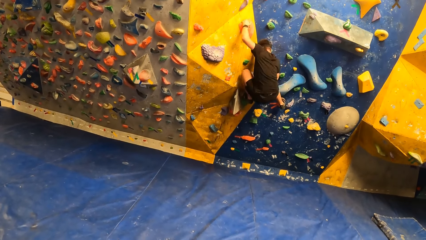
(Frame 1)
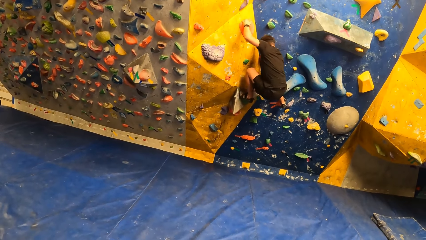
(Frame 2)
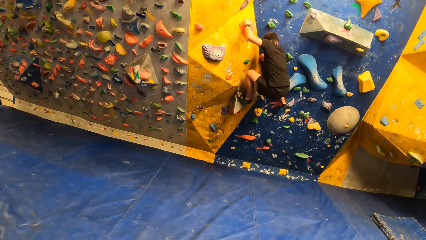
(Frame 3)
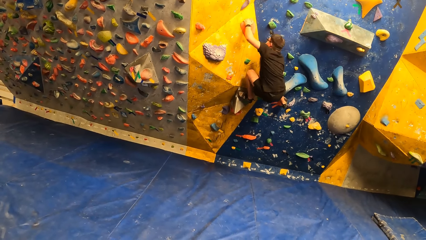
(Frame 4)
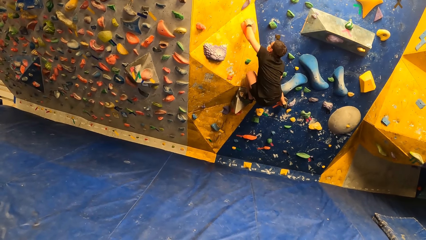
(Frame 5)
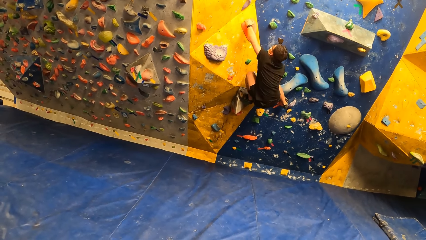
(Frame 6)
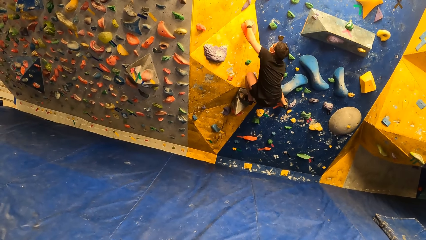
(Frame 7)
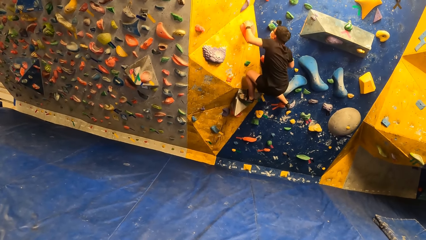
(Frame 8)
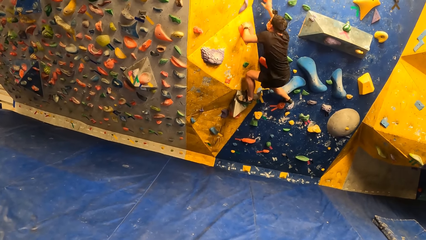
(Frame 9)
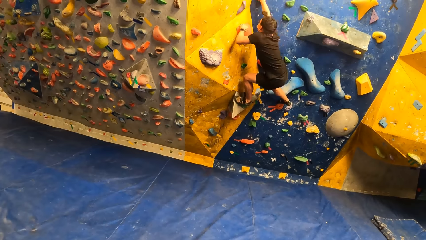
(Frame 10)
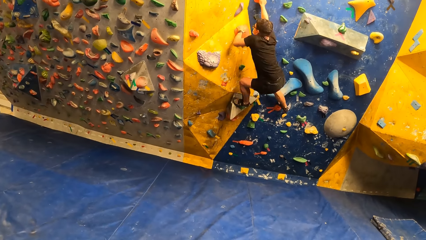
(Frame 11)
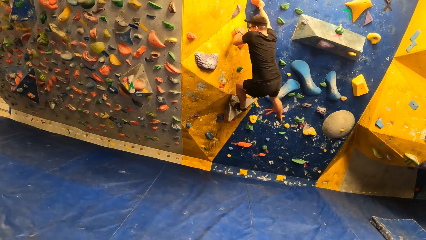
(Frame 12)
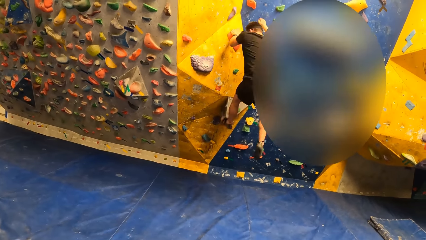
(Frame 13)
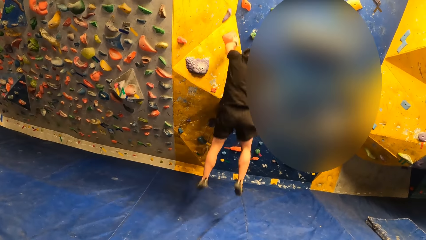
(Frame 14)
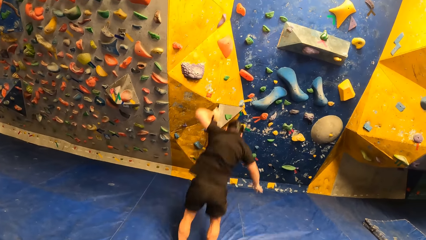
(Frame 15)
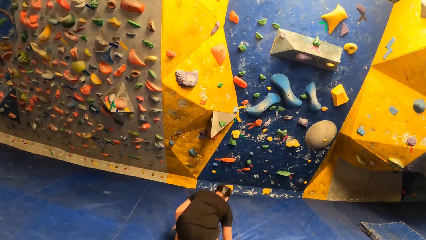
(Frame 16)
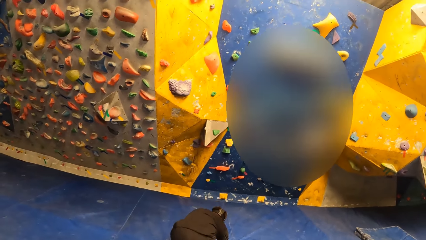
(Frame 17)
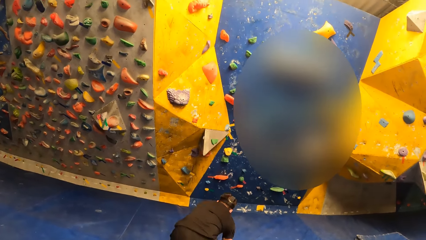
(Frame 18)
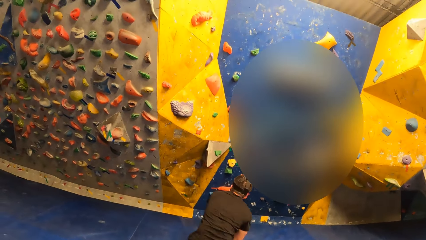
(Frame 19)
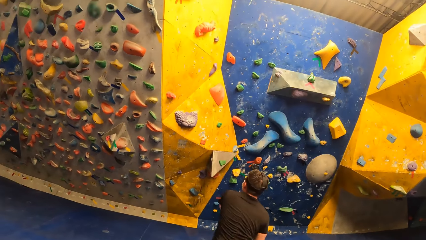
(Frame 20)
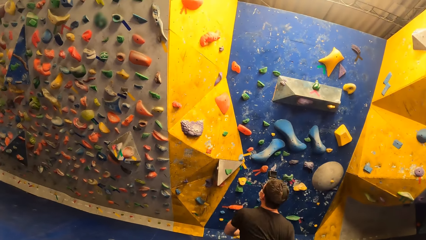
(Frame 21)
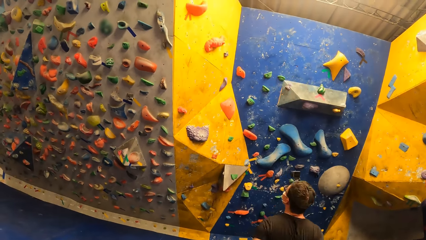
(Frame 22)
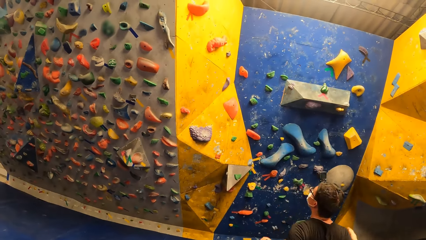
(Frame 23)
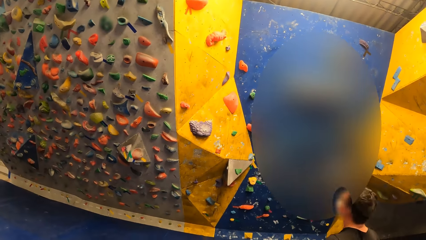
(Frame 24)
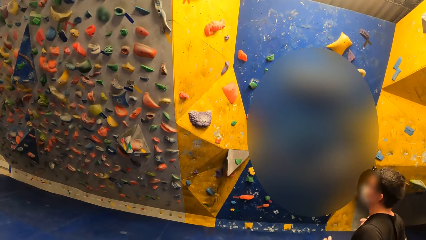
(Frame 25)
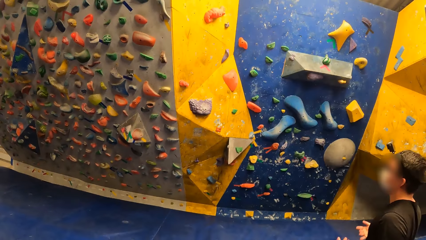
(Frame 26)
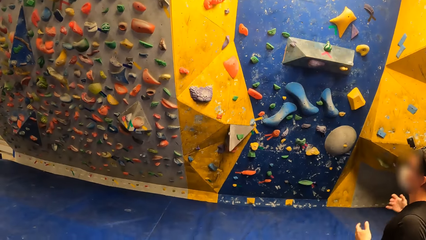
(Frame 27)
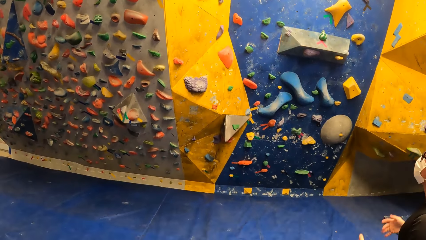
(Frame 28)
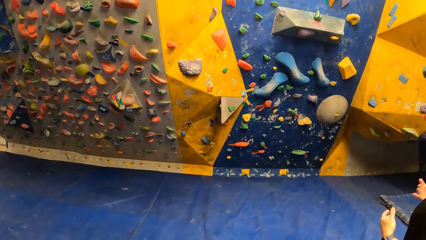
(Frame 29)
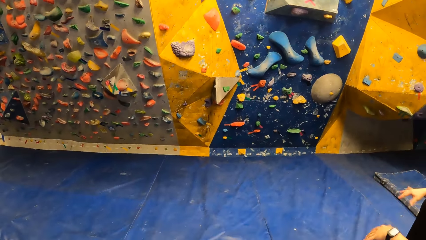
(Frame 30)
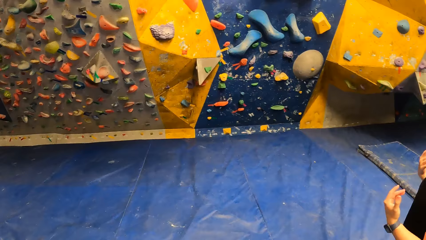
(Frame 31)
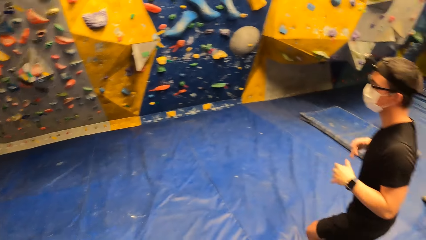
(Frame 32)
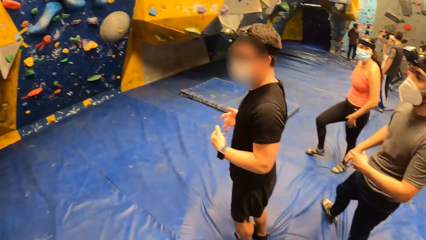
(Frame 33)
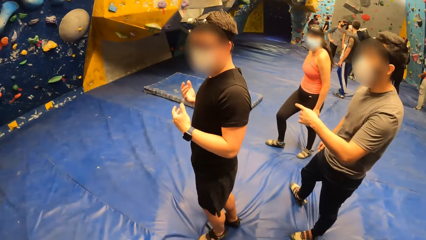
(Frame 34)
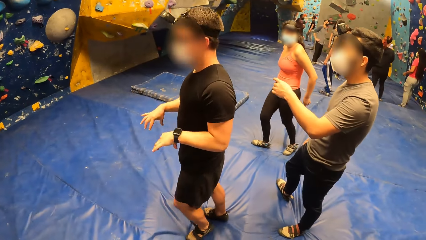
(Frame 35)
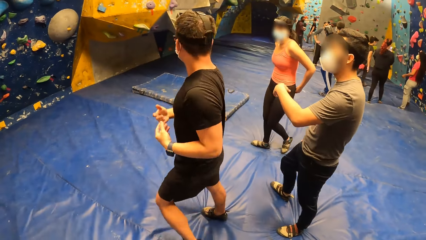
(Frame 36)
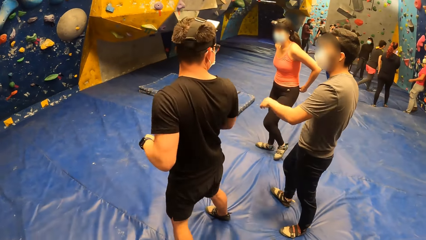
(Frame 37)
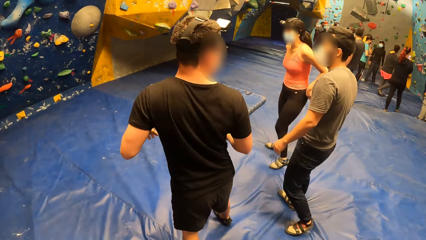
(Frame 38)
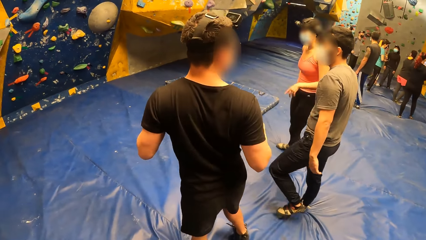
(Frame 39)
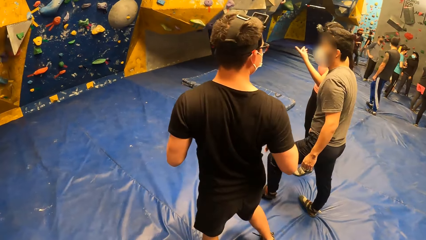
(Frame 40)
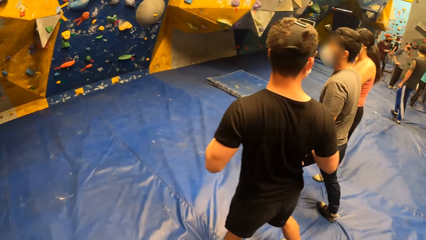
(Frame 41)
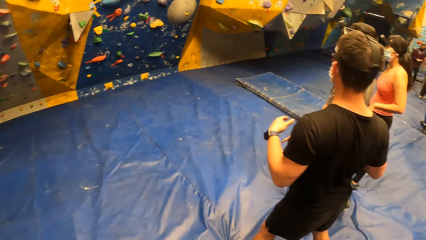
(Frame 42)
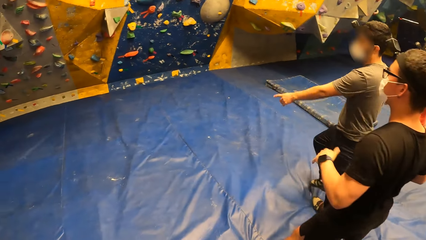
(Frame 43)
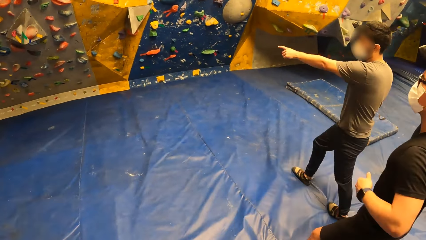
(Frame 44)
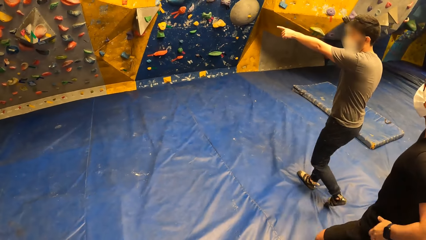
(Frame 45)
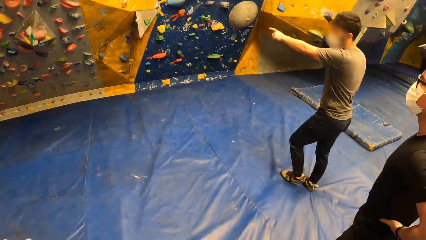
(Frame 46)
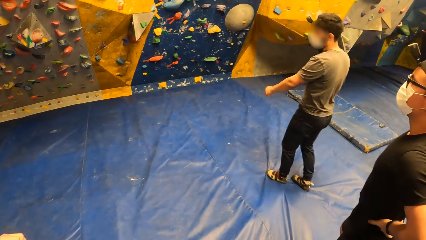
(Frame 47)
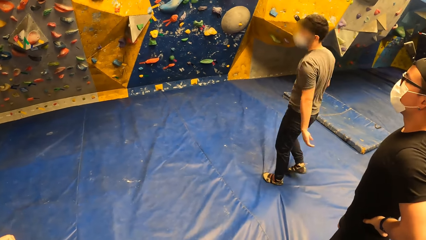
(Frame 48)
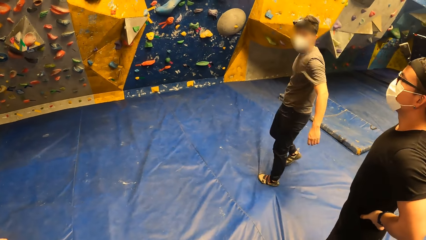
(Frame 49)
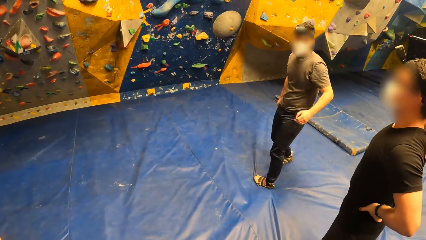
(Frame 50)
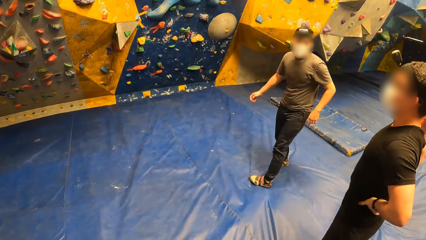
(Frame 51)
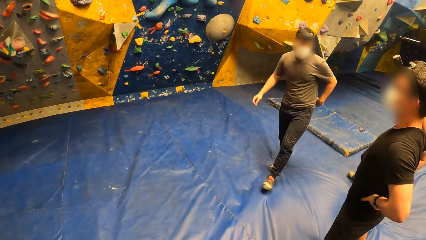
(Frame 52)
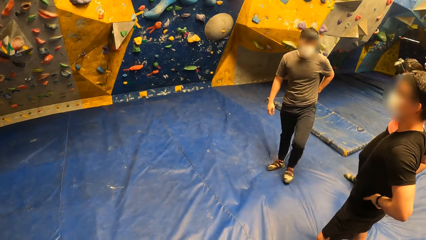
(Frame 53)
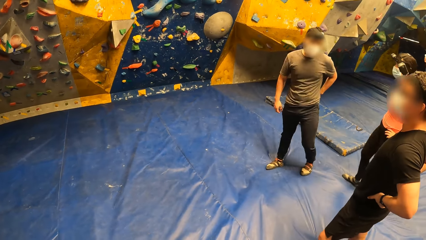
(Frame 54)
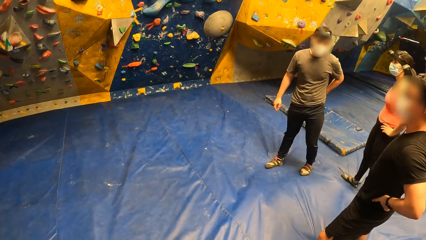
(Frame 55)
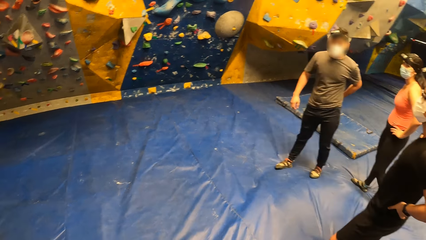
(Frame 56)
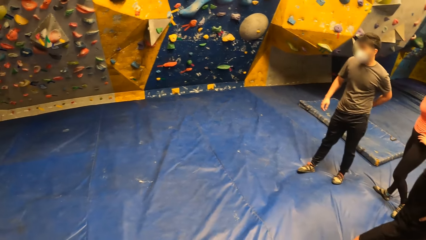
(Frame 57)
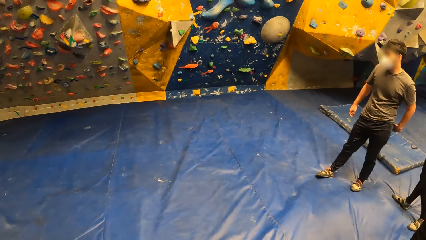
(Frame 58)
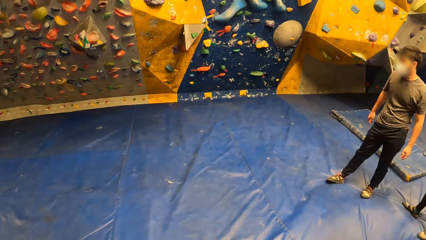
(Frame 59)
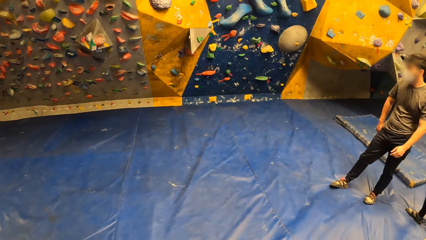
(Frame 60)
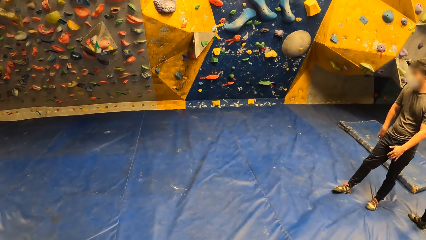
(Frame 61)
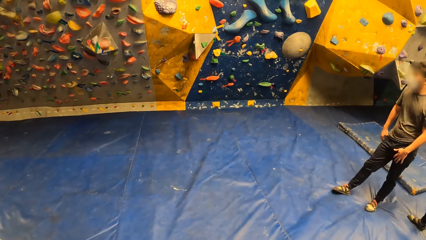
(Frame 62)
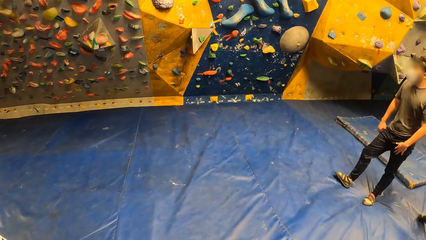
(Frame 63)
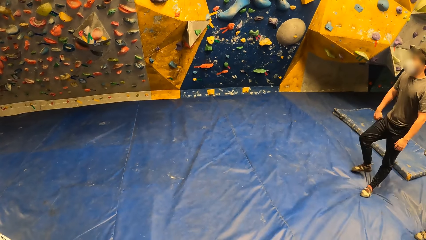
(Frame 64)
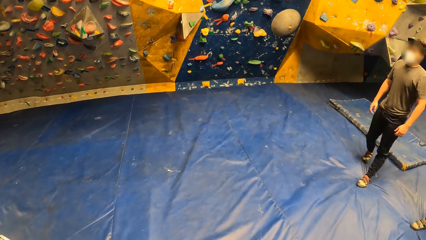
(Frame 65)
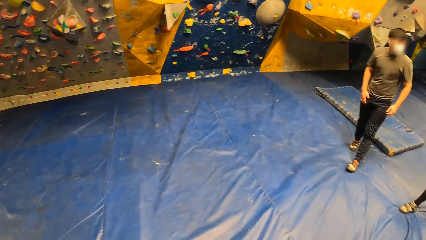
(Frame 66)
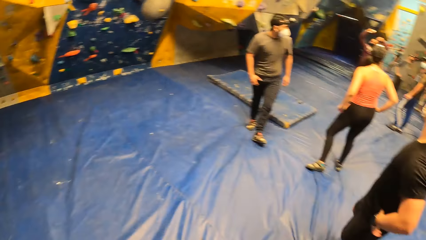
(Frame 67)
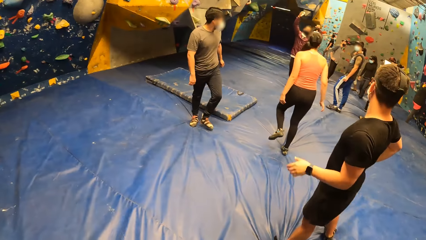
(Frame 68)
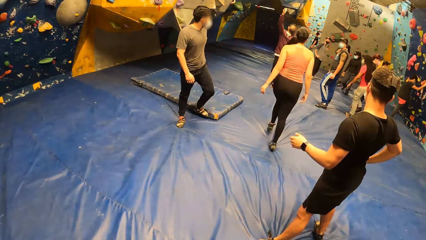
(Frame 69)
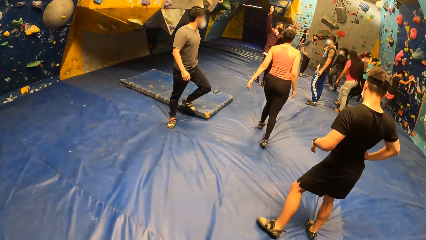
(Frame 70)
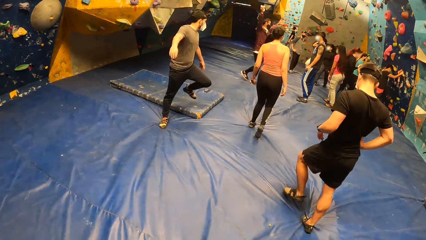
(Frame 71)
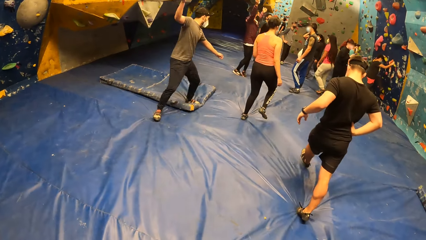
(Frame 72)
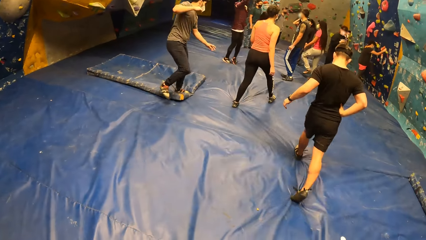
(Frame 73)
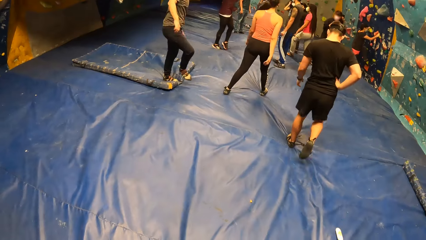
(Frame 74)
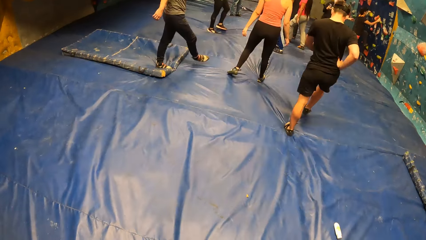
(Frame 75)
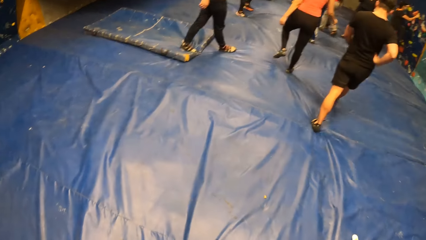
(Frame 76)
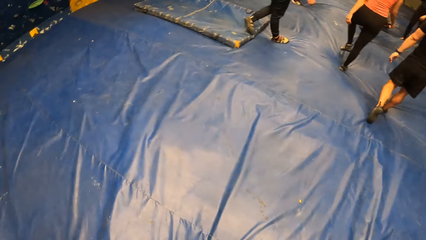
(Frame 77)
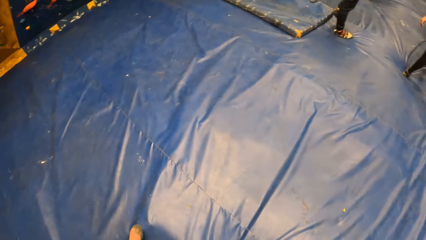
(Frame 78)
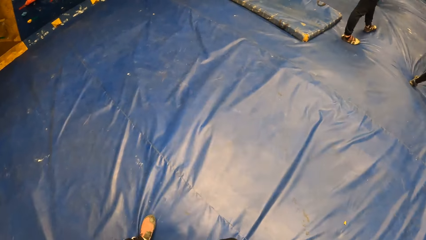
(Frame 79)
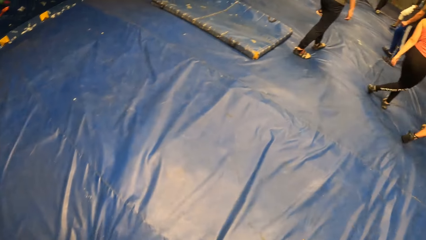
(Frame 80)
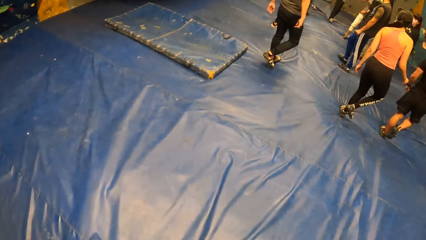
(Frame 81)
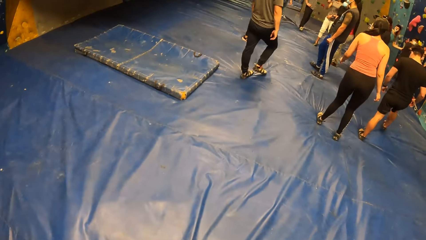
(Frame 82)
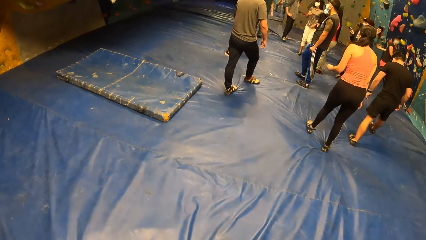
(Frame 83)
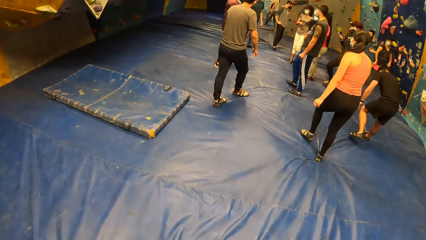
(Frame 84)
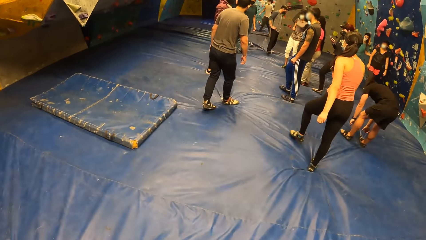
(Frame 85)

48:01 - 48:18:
A man climbs down from the bouldering wall. The man shakes his hands. Another man gesticulates with his left finger. Another man points on the rocks. Someone walks the team members.
